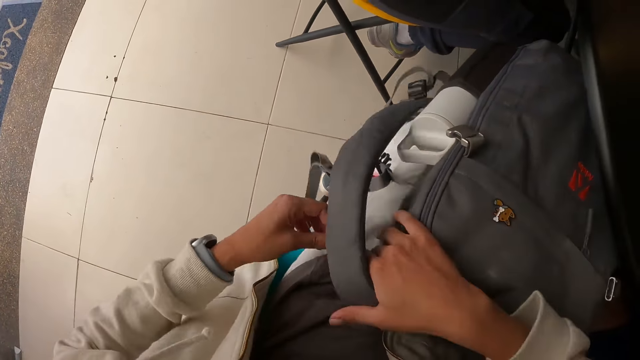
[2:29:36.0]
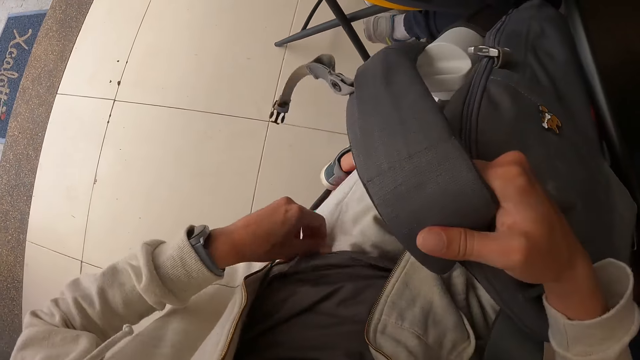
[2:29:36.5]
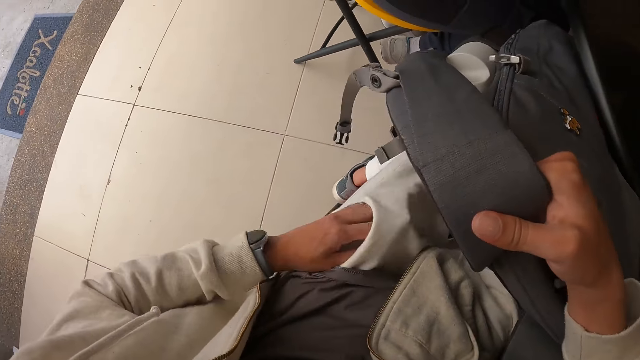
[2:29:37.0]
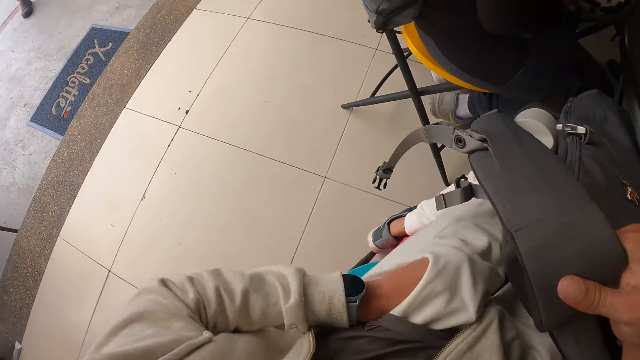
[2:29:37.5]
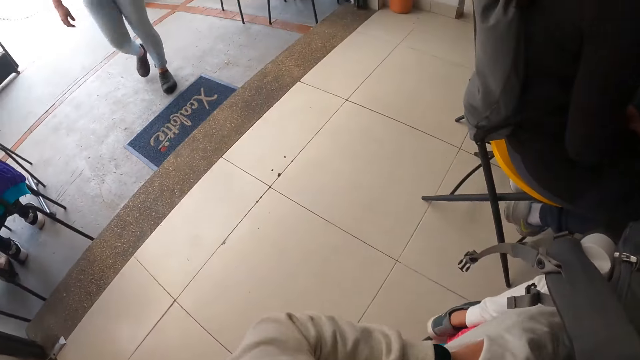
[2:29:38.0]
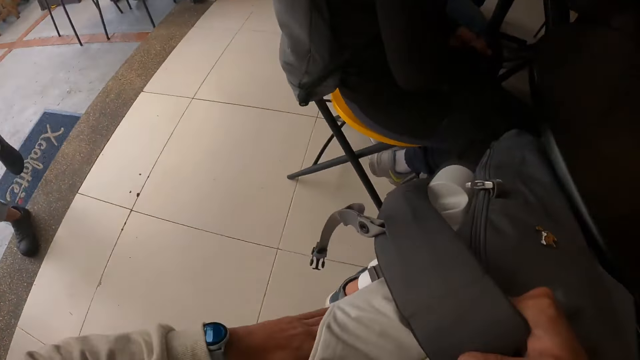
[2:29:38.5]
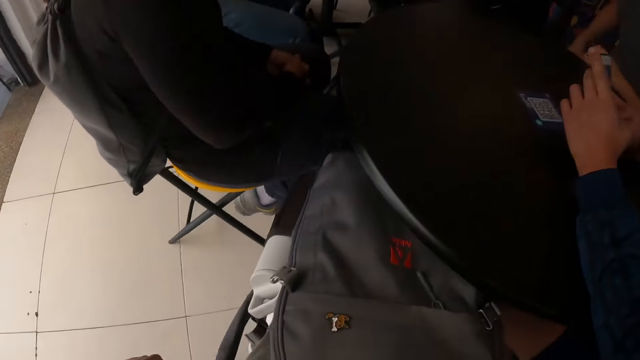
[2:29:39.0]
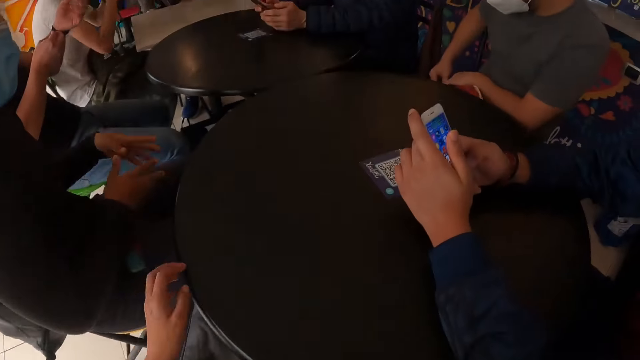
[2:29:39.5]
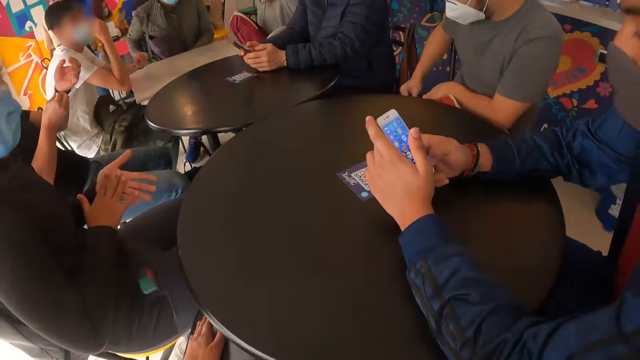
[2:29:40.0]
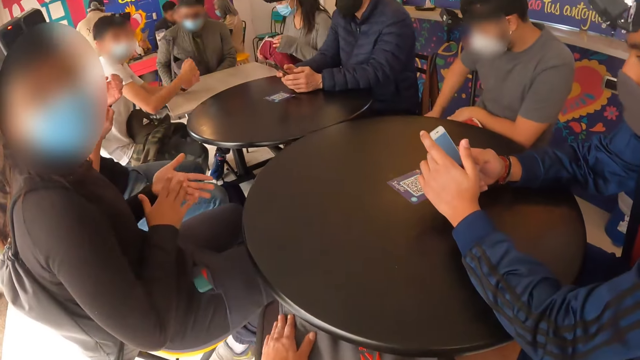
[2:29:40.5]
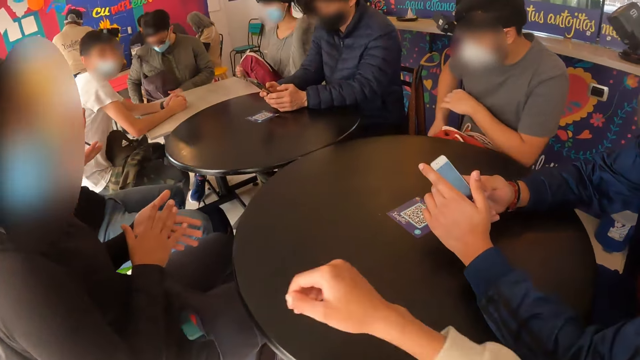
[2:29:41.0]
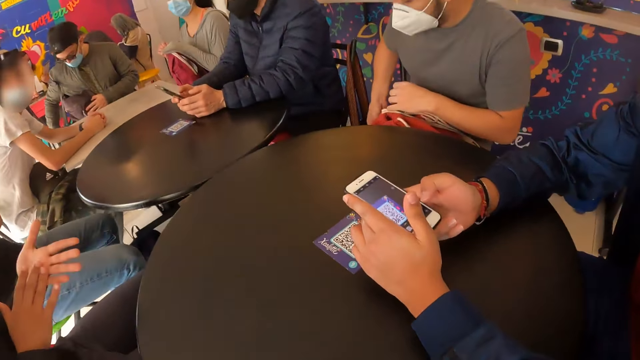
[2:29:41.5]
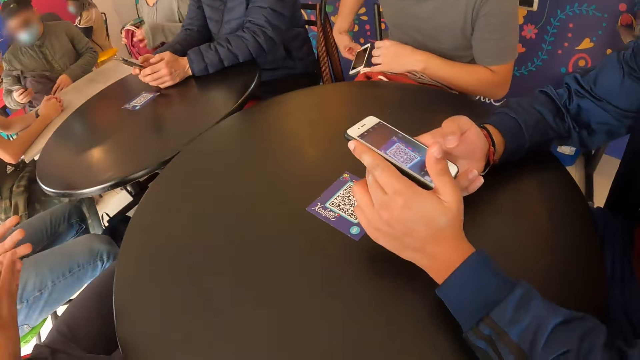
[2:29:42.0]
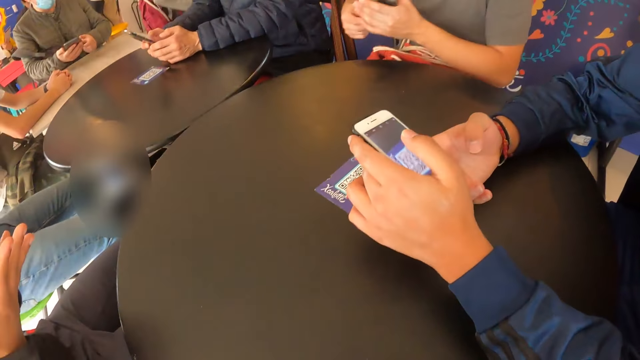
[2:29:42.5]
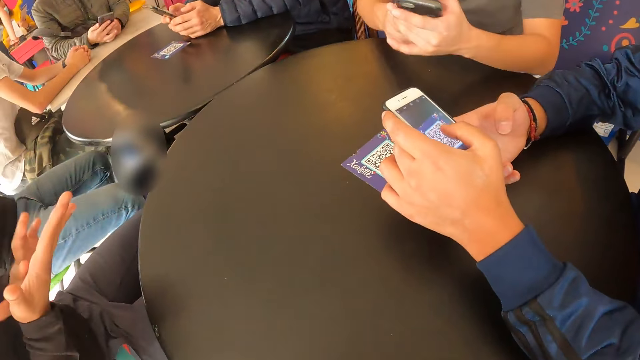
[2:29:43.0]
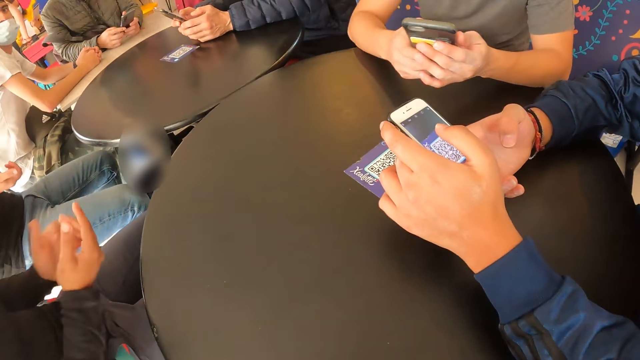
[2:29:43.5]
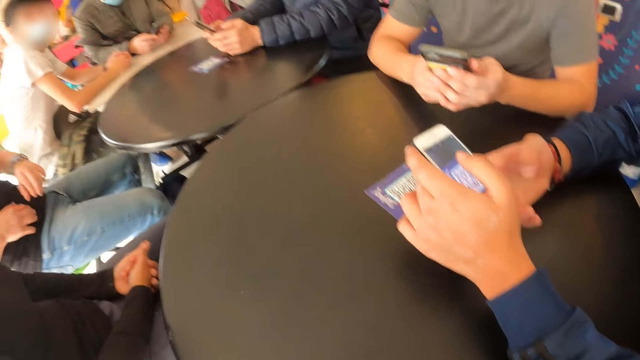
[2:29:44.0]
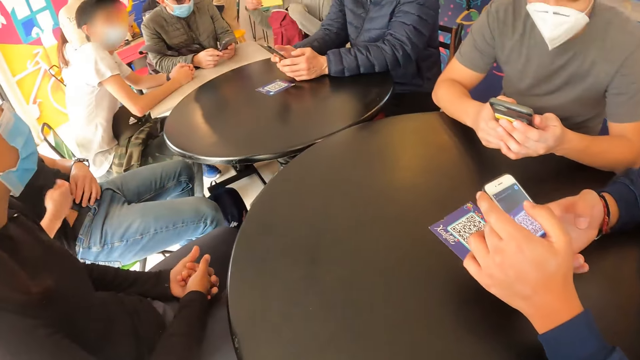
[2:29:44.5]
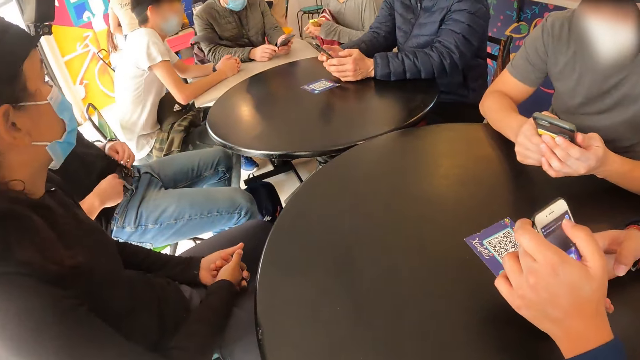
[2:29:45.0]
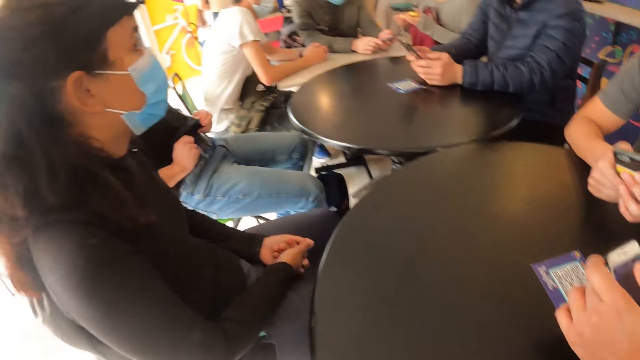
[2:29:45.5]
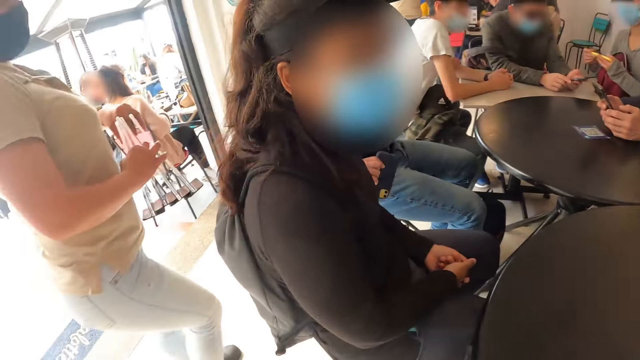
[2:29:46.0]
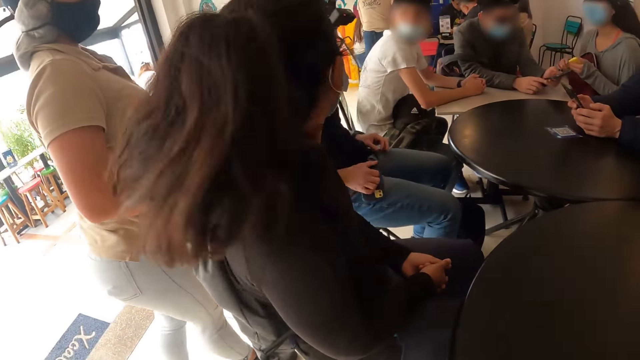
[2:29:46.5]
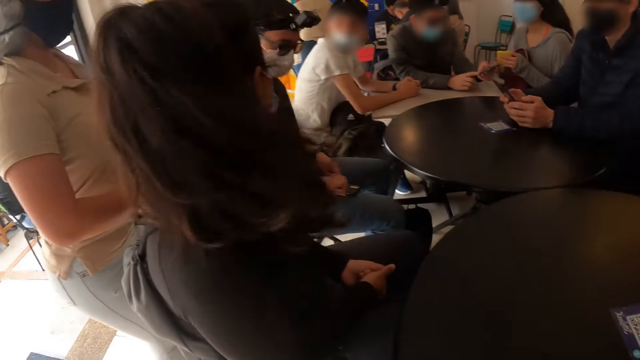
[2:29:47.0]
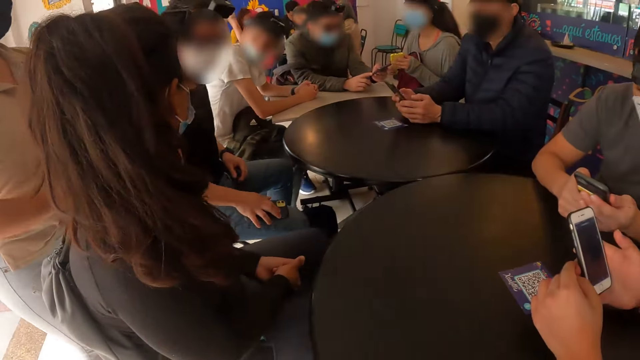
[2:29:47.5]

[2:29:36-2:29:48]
The camera wearer puts the hand in the pocket. A man scrolls through a phone with both hands. Another man holds a phone with both hands. The other man scrolls the phone.

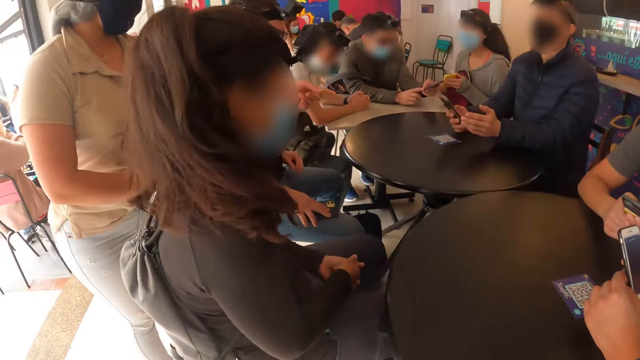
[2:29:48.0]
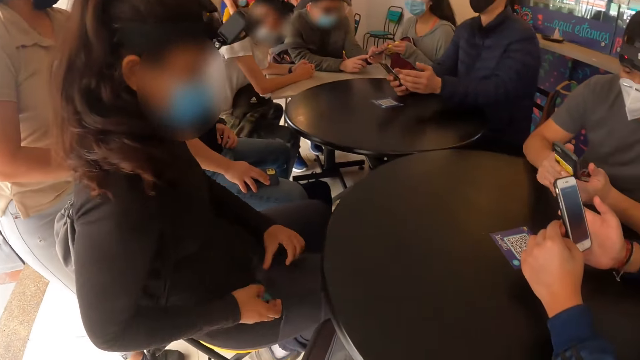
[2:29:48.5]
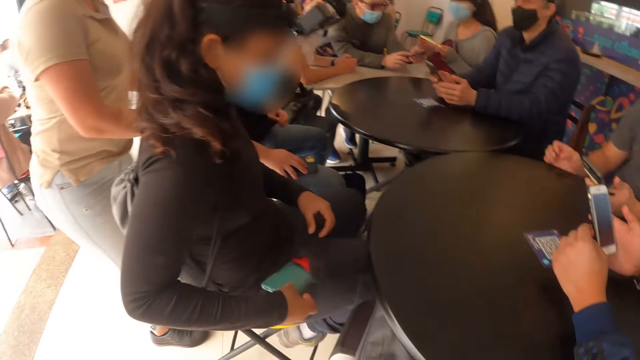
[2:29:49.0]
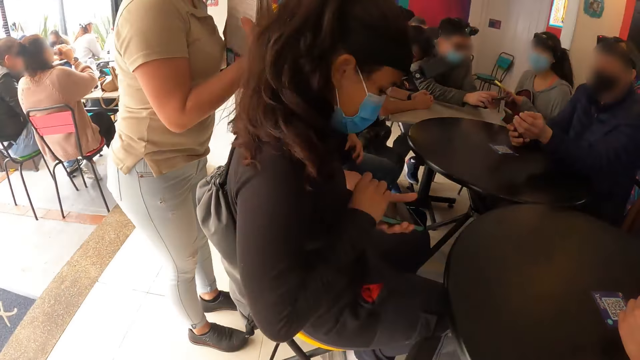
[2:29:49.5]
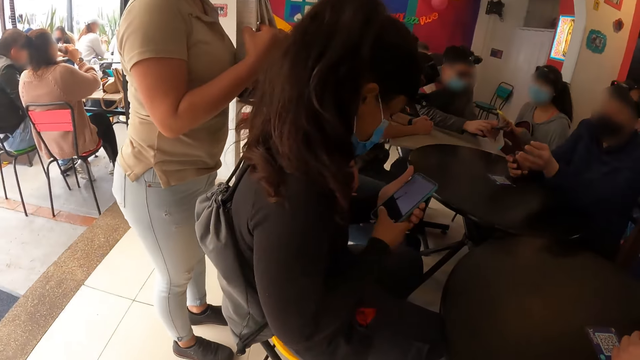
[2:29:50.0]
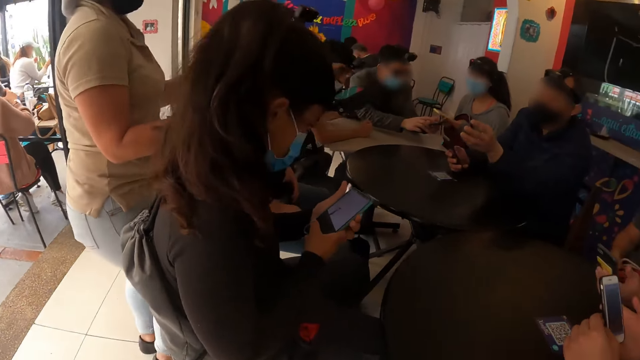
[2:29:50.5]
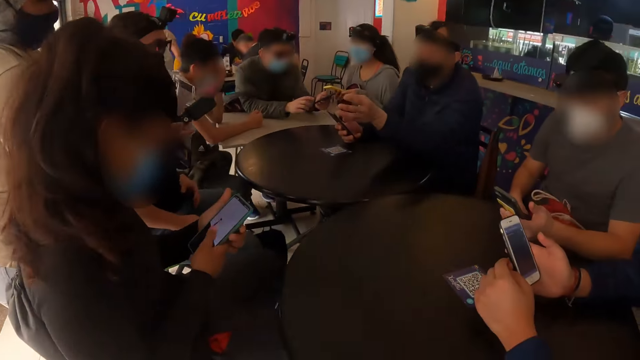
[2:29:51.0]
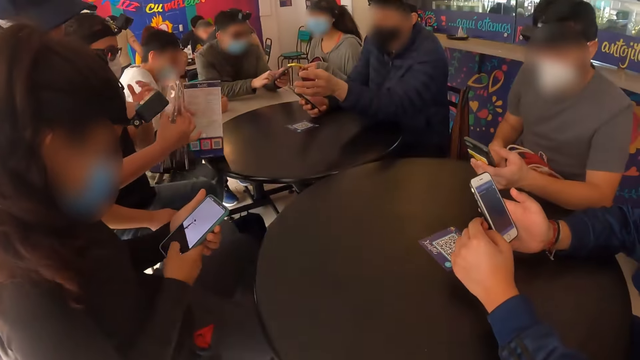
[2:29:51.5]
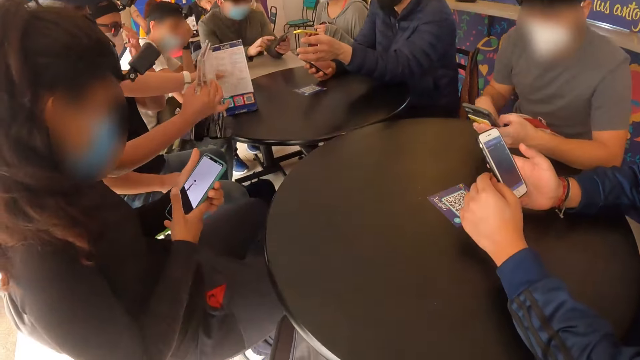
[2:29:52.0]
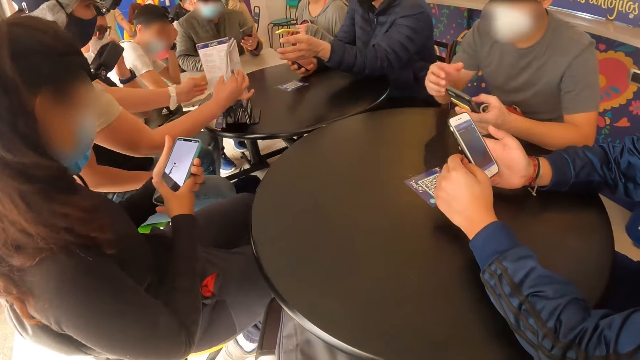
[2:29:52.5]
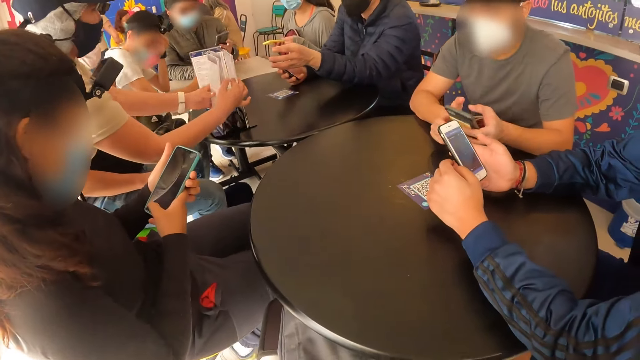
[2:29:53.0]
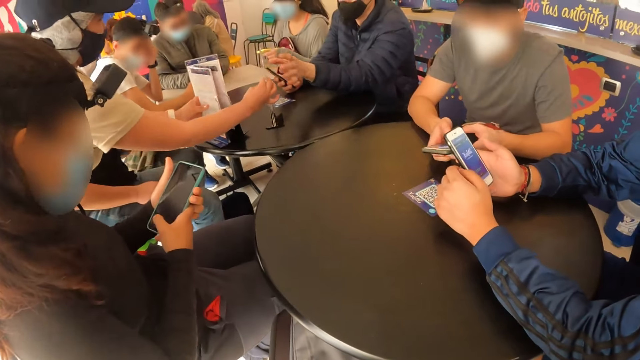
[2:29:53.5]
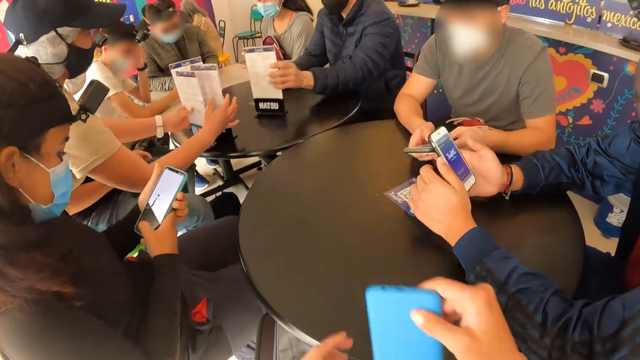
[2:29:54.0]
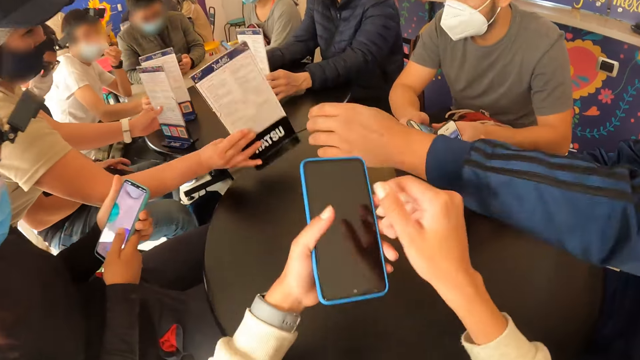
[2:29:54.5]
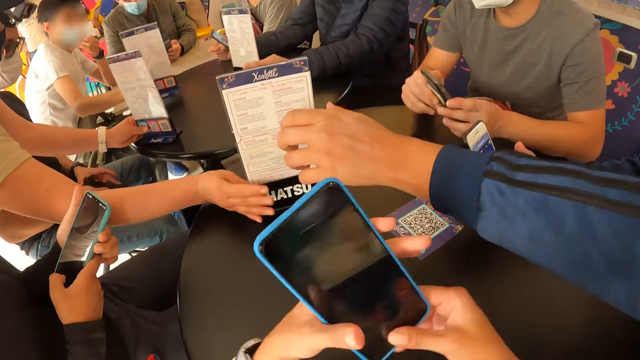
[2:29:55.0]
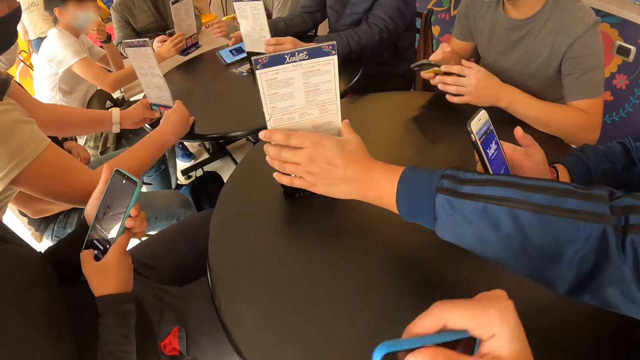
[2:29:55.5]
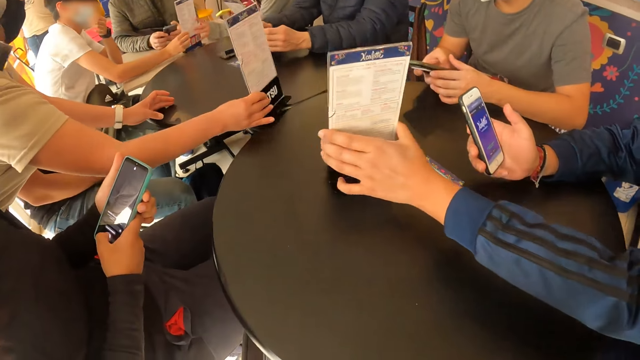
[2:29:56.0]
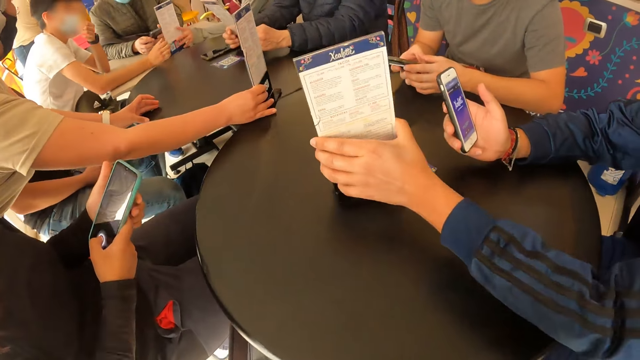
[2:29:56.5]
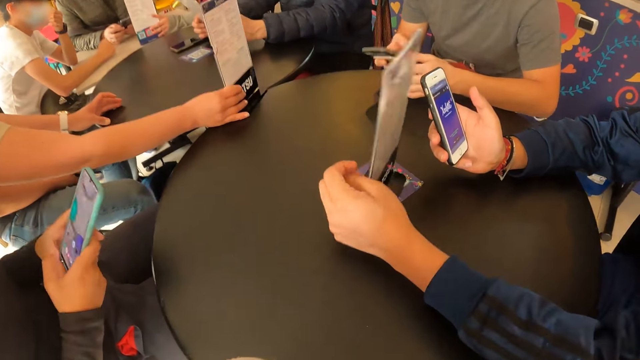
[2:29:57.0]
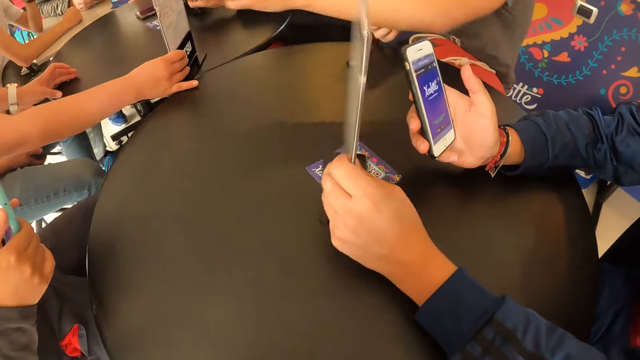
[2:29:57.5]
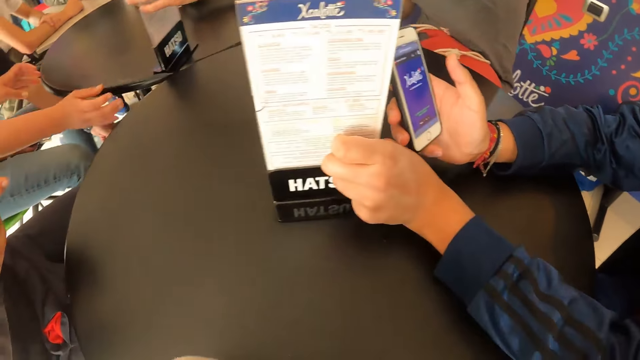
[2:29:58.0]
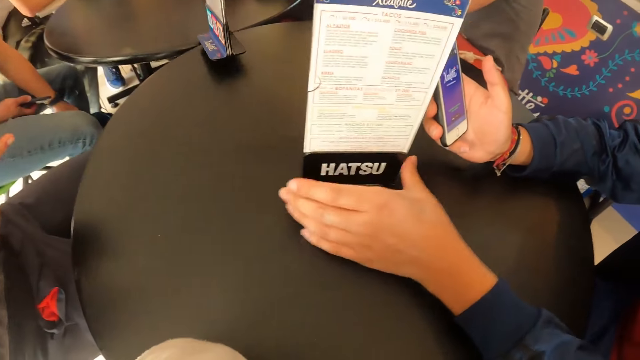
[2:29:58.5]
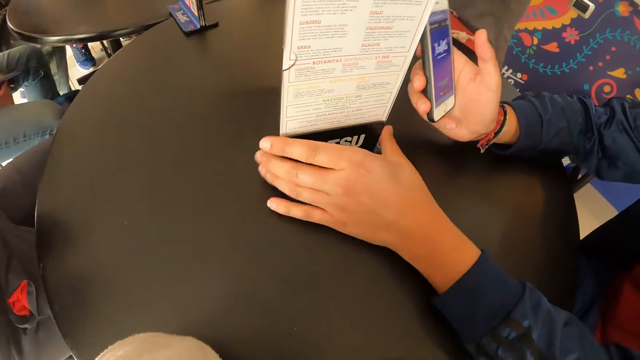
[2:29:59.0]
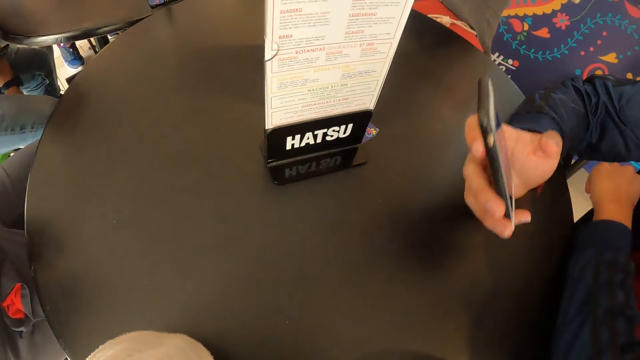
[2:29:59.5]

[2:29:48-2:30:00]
A woman takes a phone. A waiter places some menus on a table with both hands. The woman scrolls the phone. A man interacts with a menu on the table with his left hand. The camera wearer holds a phone. The man takes a menu.
